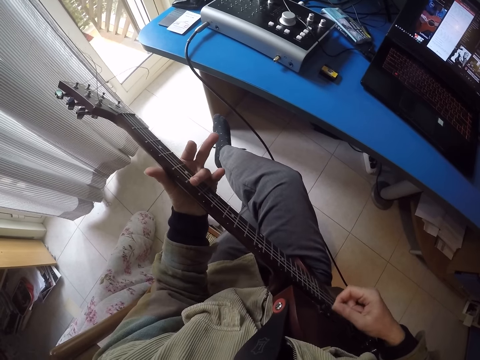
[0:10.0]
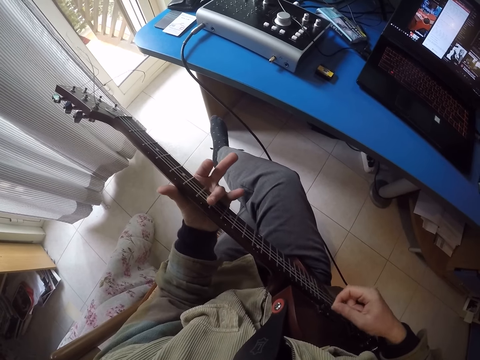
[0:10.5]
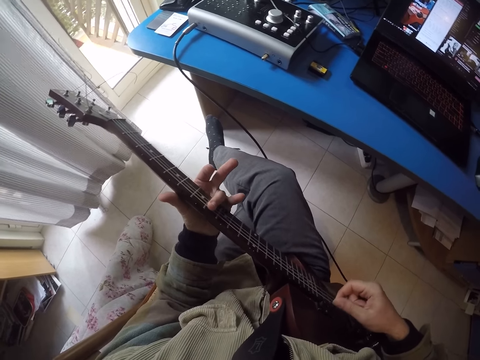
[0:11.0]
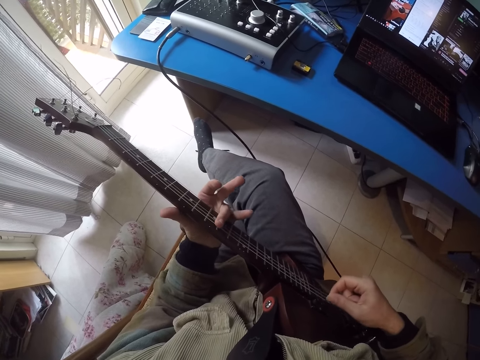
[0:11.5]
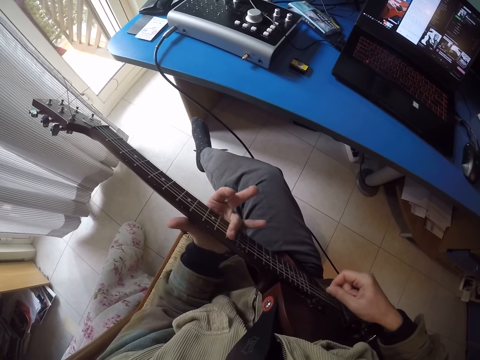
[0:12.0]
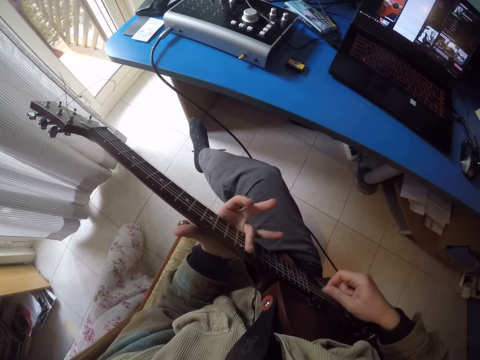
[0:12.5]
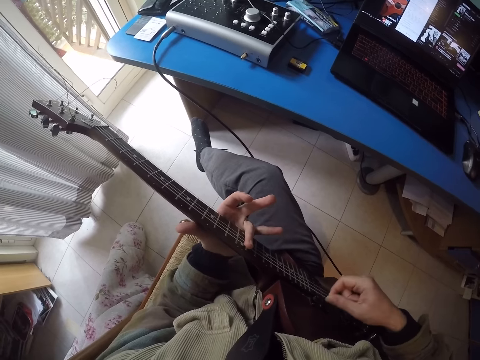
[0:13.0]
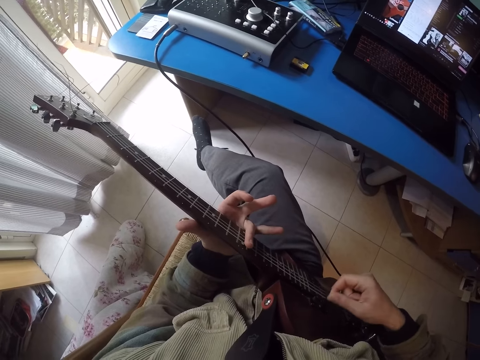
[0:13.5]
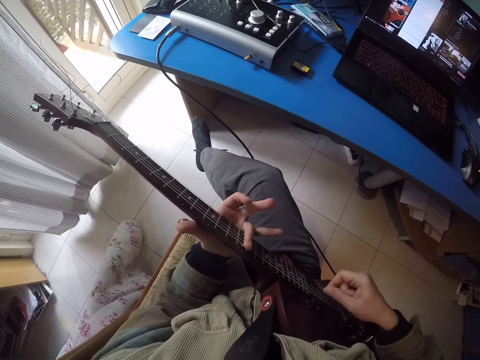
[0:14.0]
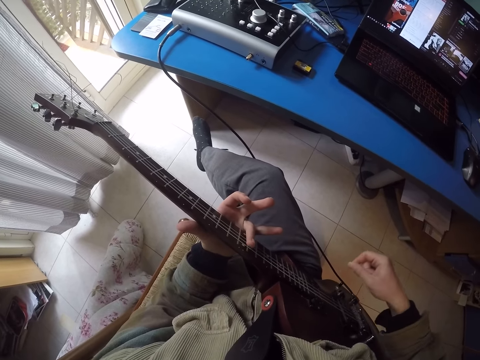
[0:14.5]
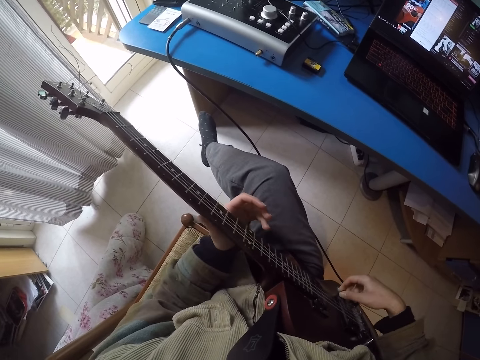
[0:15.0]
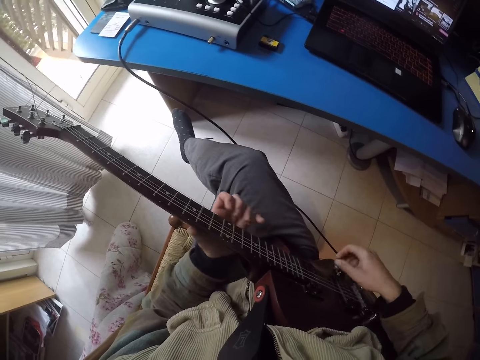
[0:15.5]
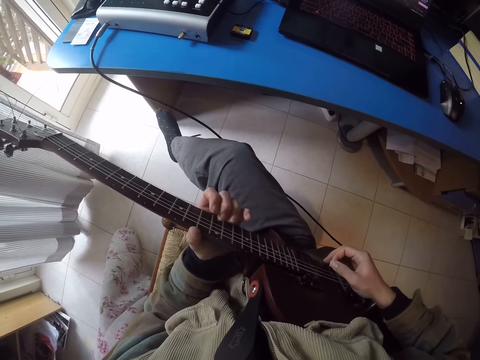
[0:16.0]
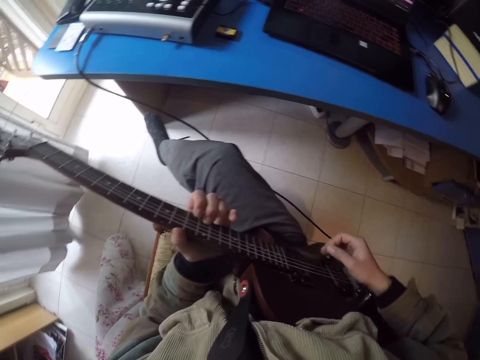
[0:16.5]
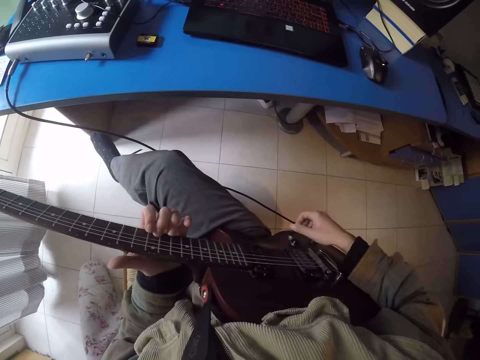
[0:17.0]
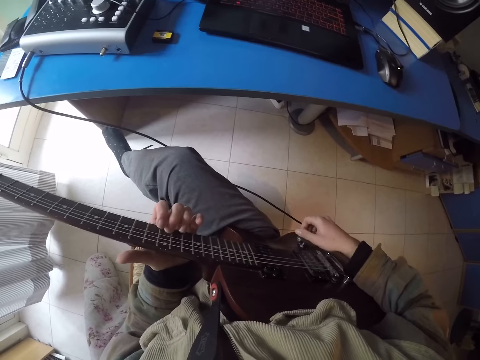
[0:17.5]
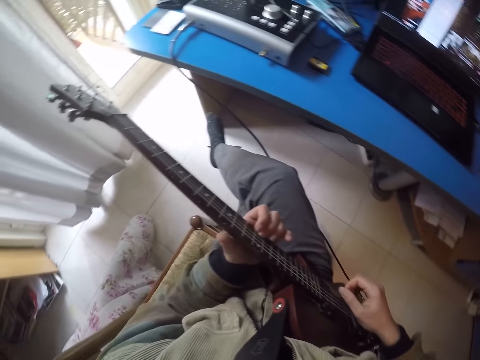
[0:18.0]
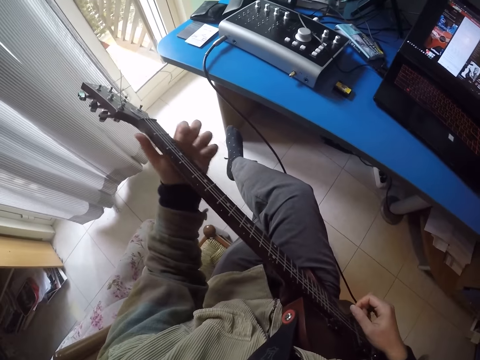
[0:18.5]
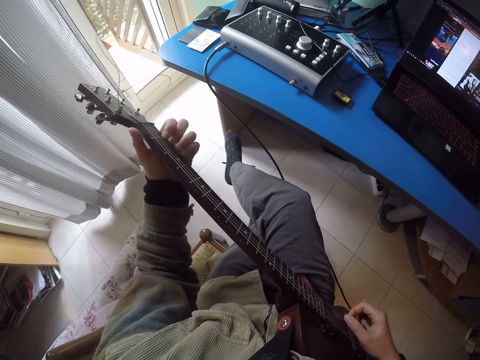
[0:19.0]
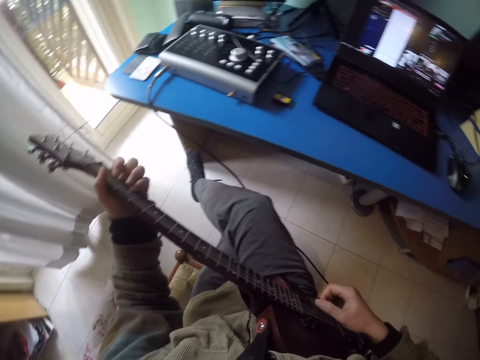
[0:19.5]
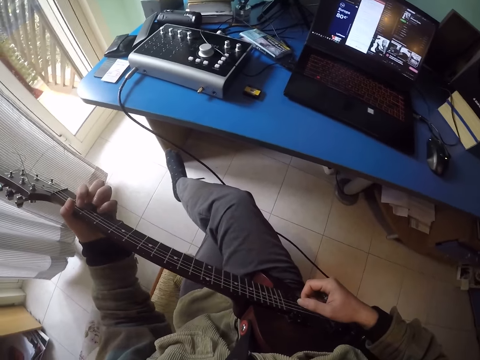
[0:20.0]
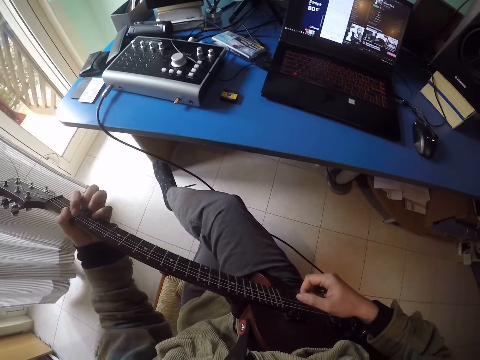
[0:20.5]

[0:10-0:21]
The camera wearer drags the fingerboard of a guitar with the left hand. They lower the right hand. They take the hands off the guitar. They play the guitar.

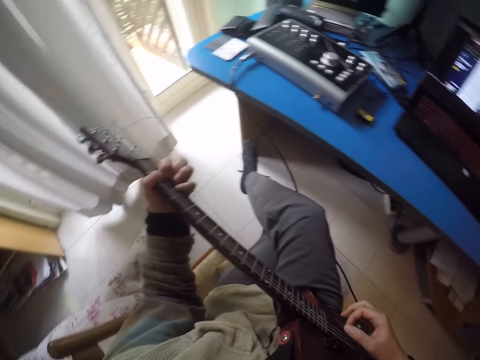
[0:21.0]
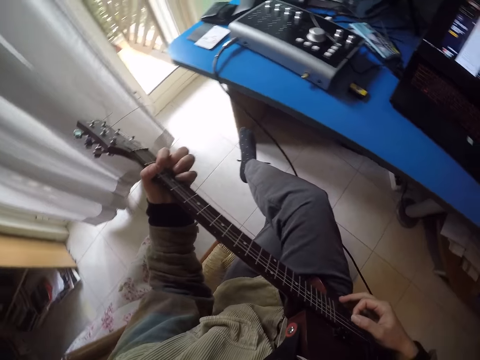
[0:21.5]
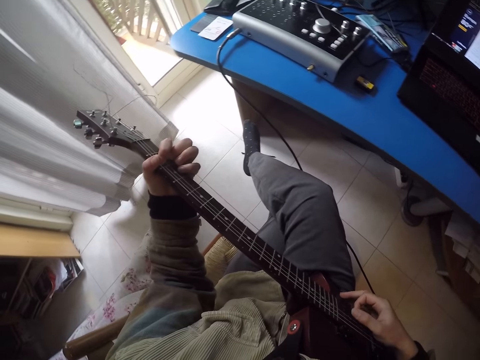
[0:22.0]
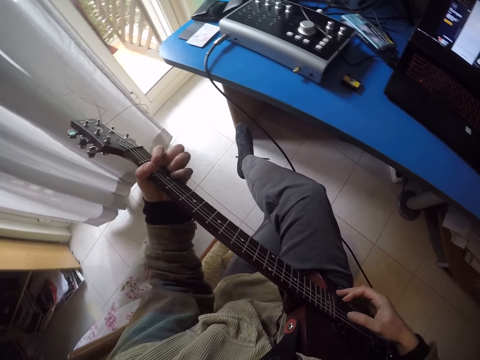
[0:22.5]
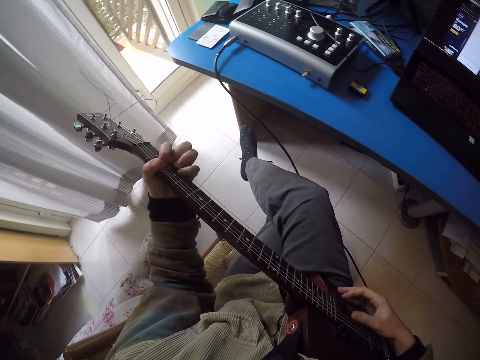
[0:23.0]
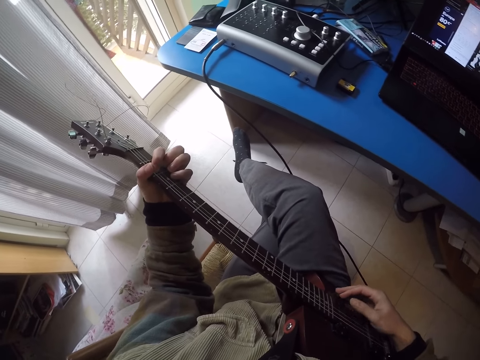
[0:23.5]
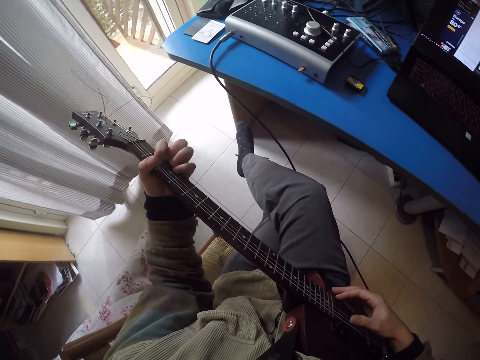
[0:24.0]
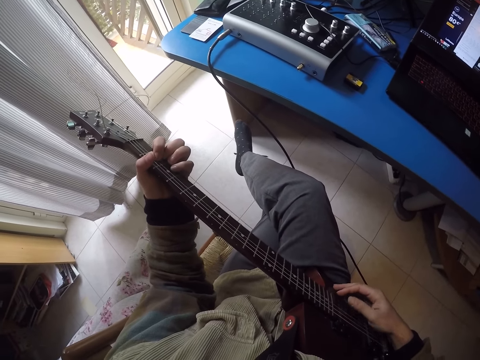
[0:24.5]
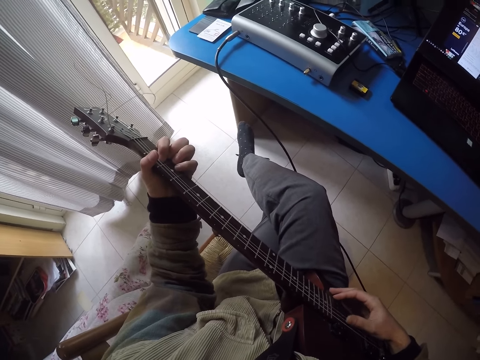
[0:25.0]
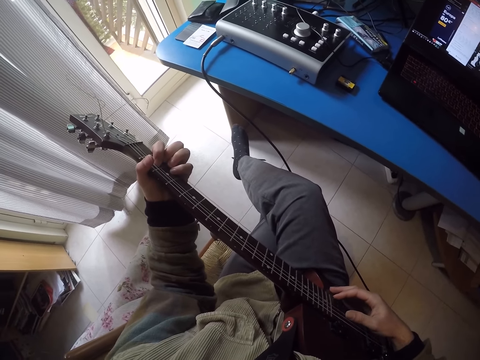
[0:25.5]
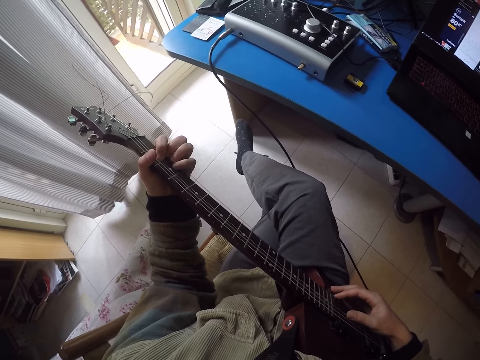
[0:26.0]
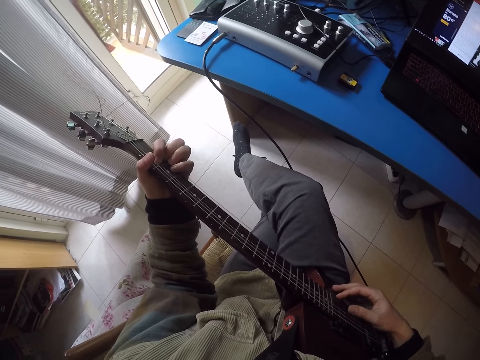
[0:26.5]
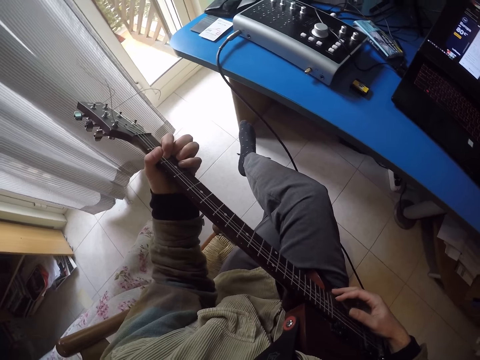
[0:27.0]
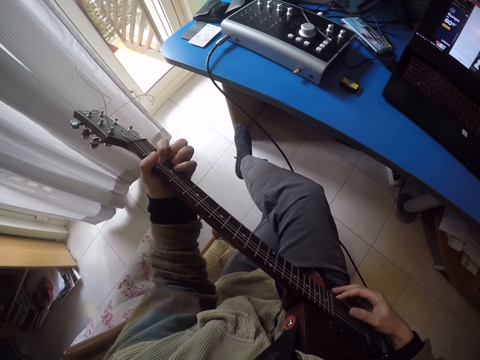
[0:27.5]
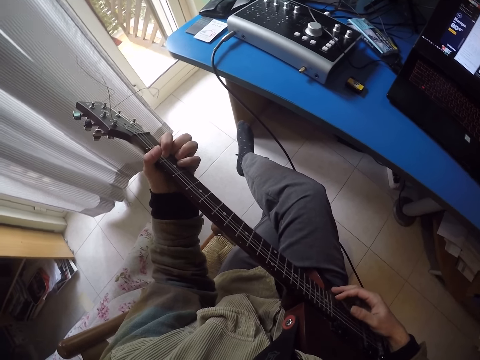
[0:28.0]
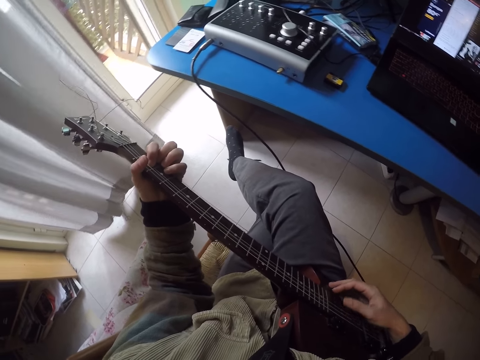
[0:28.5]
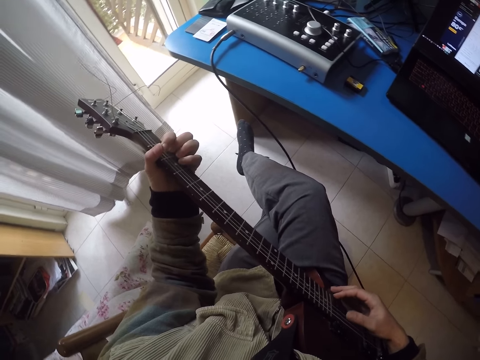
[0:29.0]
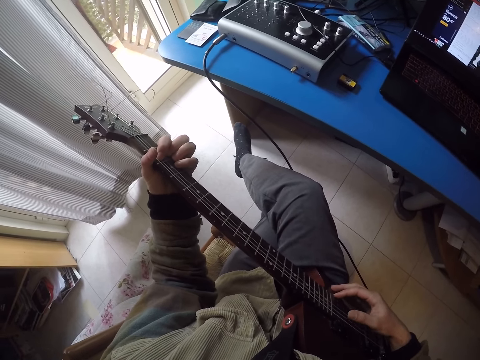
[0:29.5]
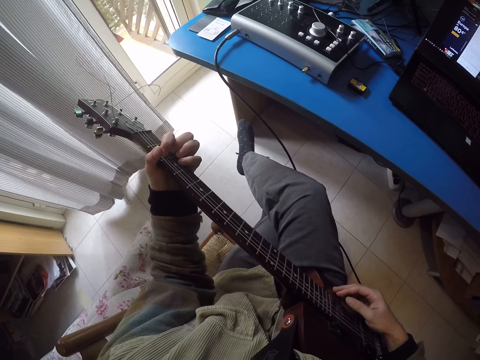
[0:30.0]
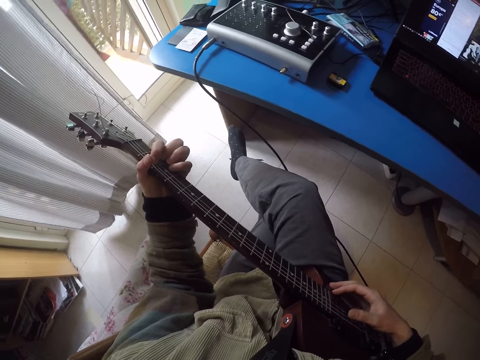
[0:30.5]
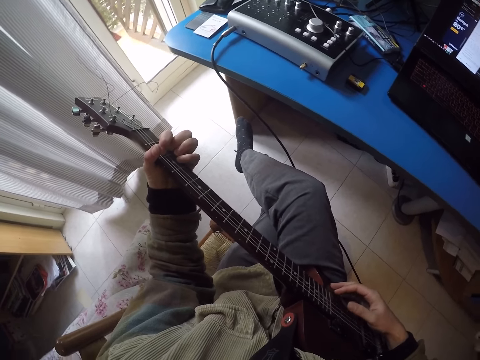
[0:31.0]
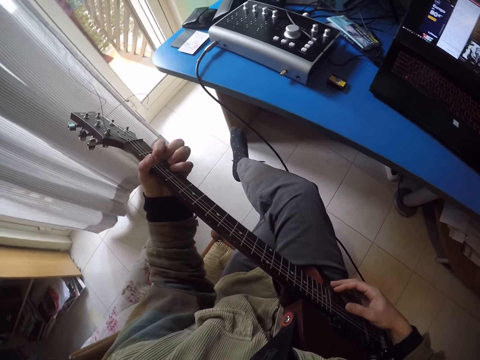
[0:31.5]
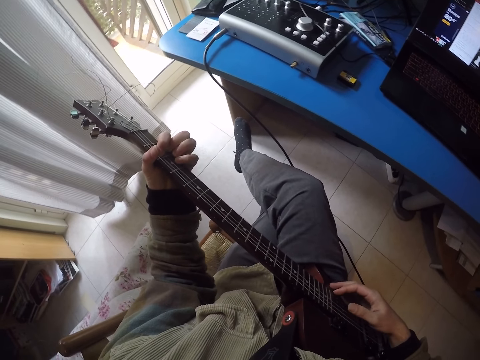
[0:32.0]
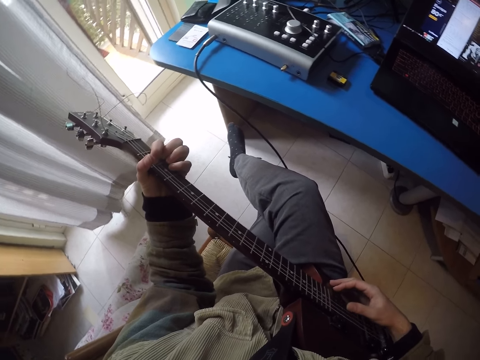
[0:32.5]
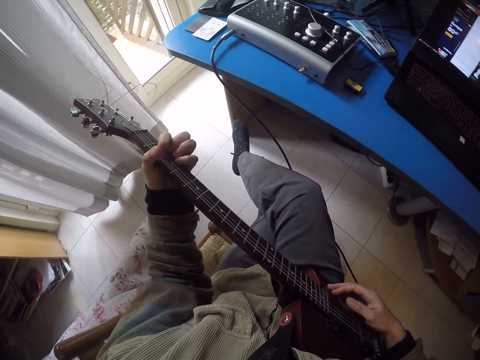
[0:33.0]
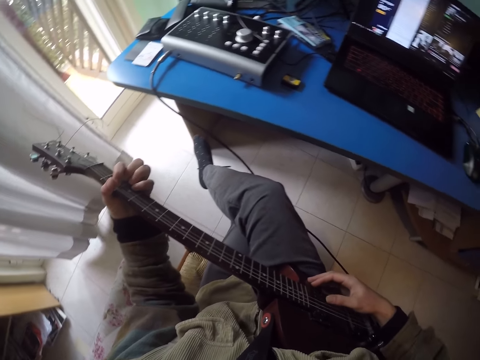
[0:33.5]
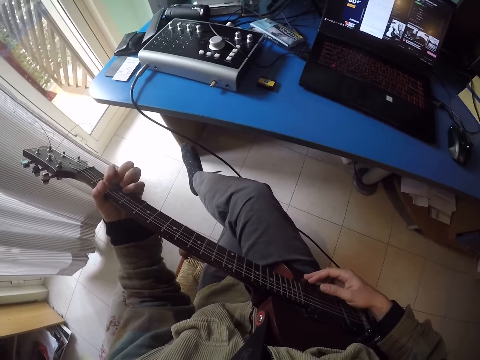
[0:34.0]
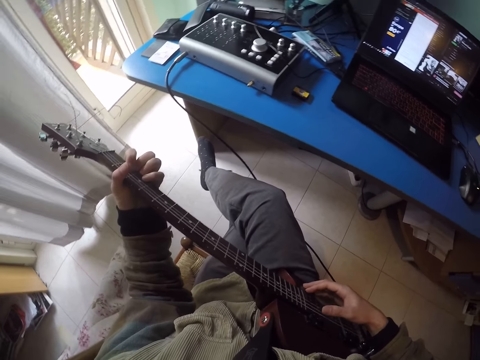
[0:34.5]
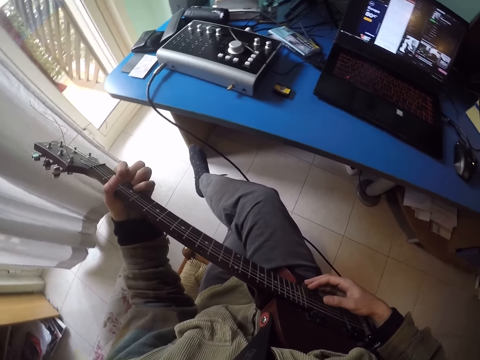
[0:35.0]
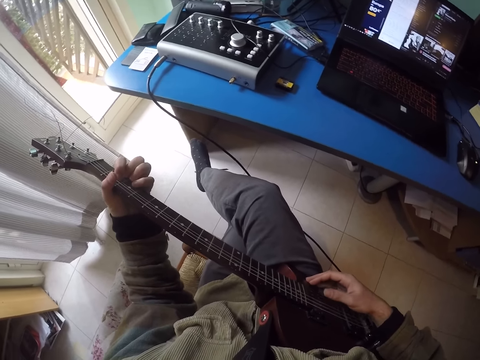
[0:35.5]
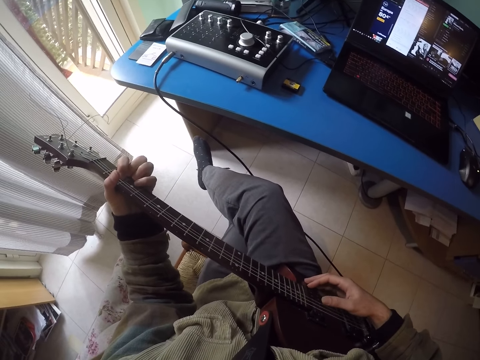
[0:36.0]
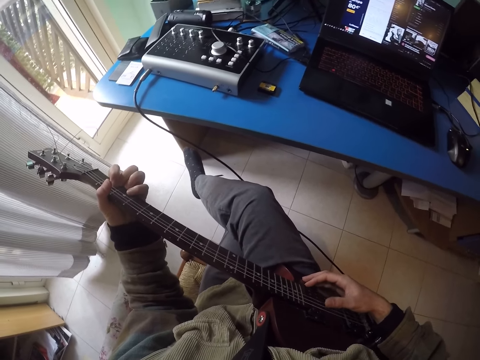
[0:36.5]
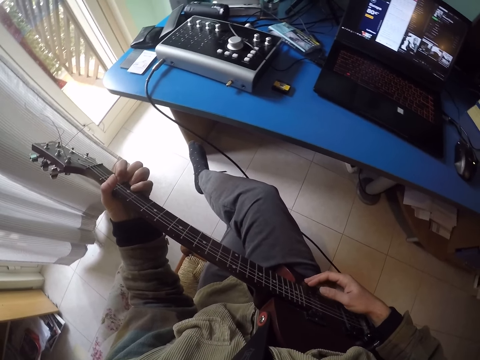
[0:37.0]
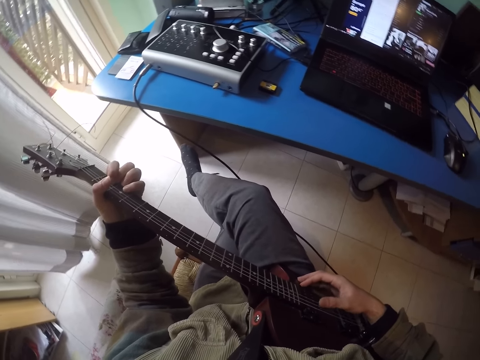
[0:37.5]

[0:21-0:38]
The camera wearer moves the head side by side. They play the guitar. They move the head side by side. They play the guitar.
